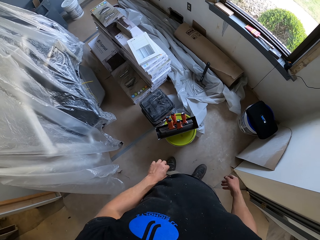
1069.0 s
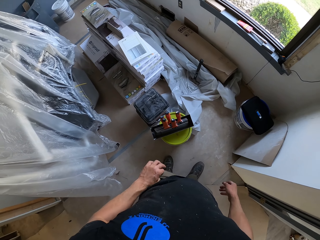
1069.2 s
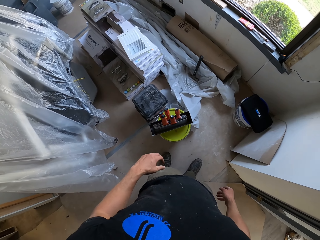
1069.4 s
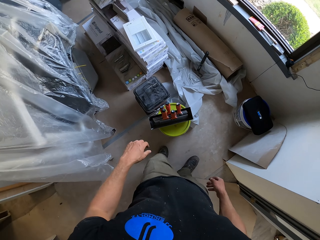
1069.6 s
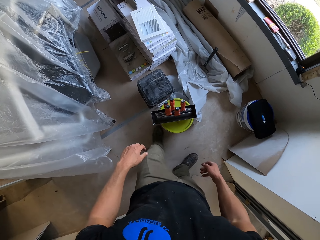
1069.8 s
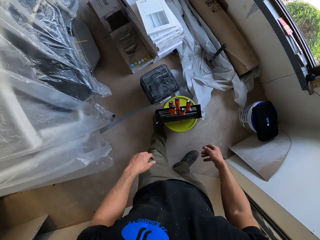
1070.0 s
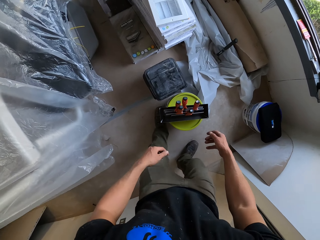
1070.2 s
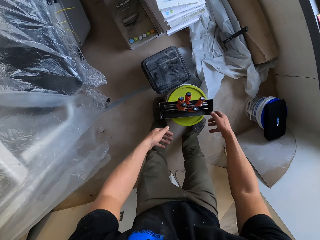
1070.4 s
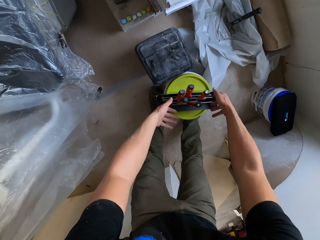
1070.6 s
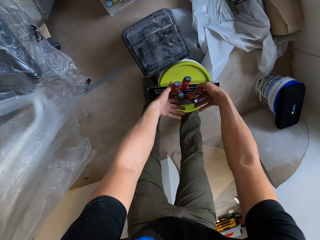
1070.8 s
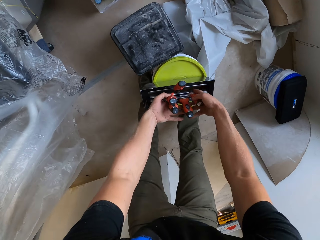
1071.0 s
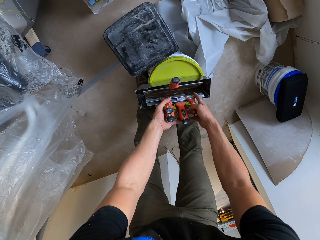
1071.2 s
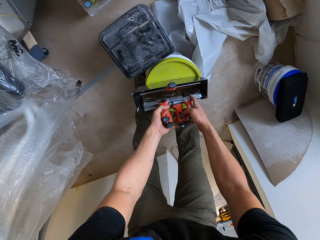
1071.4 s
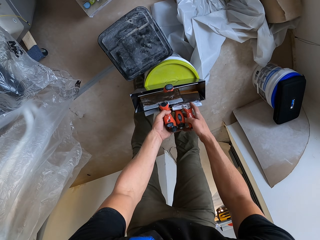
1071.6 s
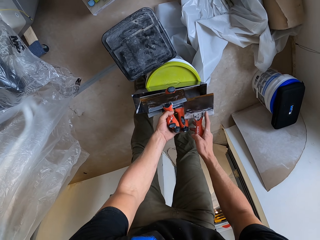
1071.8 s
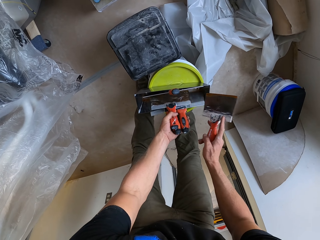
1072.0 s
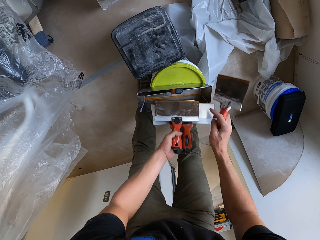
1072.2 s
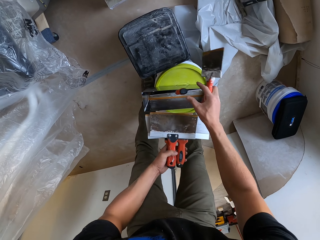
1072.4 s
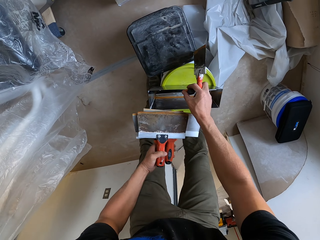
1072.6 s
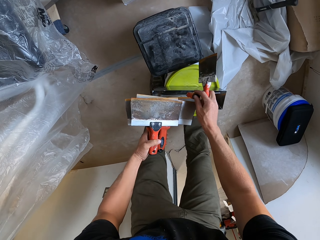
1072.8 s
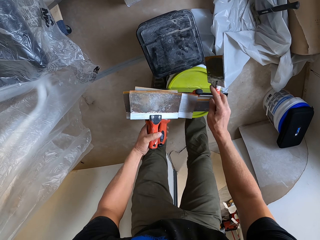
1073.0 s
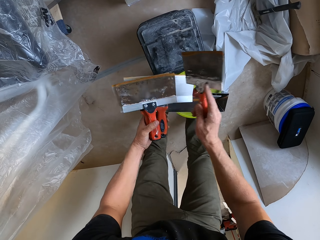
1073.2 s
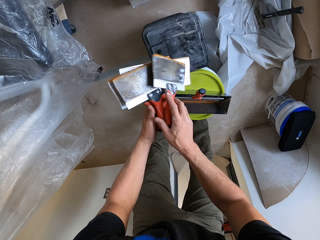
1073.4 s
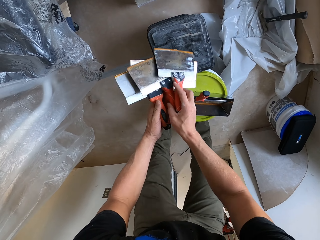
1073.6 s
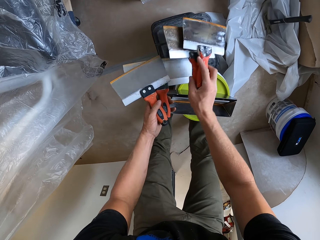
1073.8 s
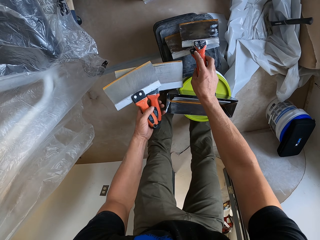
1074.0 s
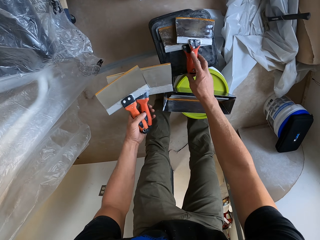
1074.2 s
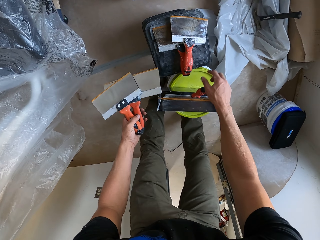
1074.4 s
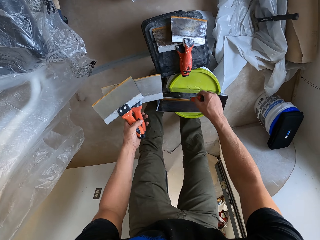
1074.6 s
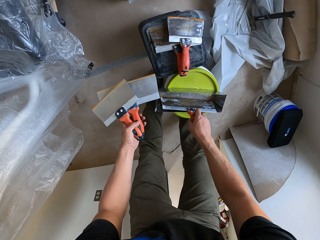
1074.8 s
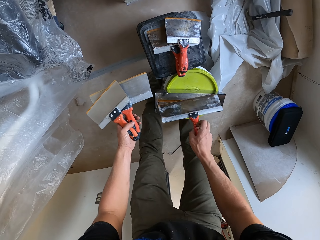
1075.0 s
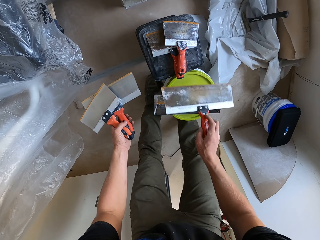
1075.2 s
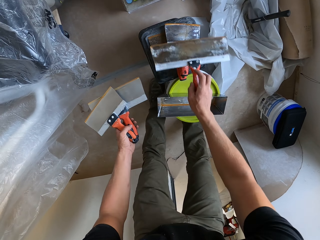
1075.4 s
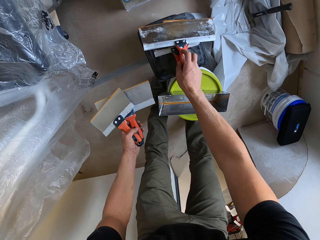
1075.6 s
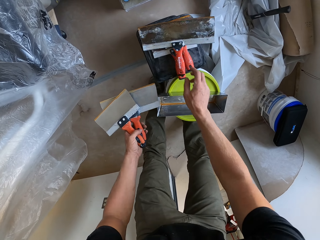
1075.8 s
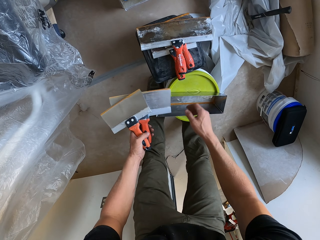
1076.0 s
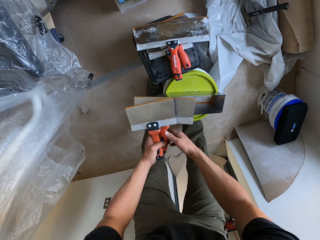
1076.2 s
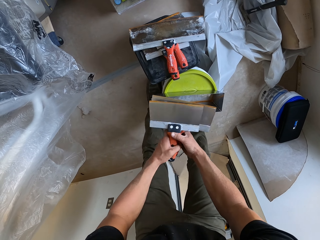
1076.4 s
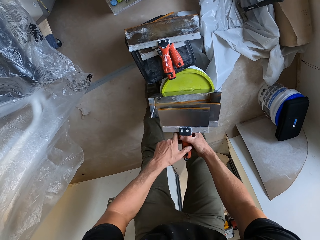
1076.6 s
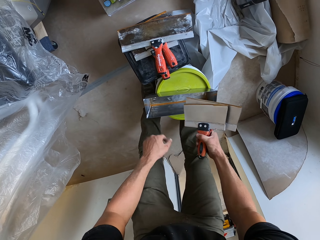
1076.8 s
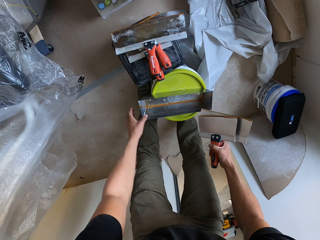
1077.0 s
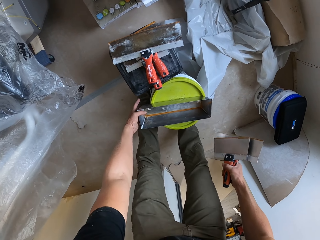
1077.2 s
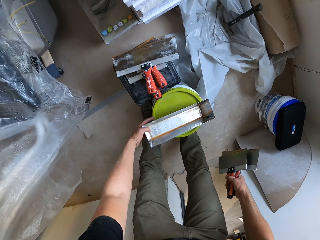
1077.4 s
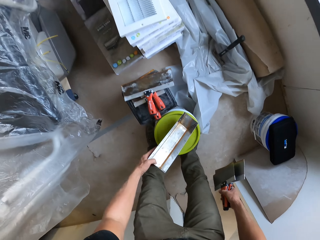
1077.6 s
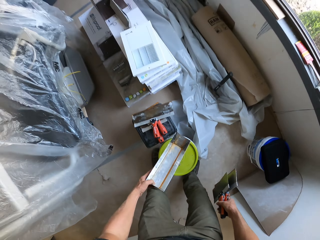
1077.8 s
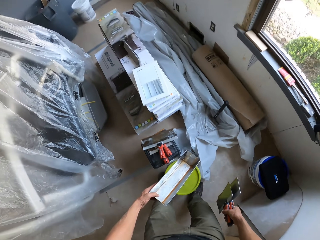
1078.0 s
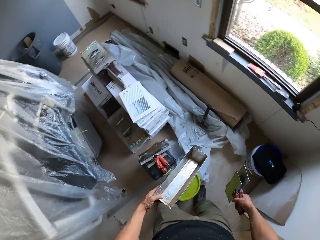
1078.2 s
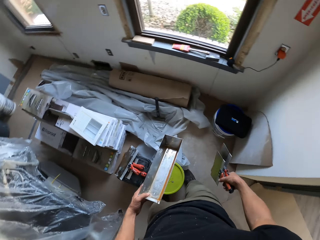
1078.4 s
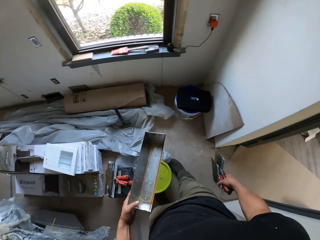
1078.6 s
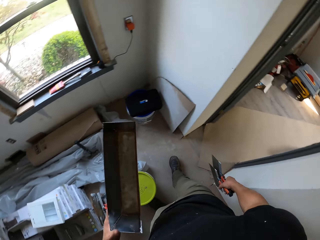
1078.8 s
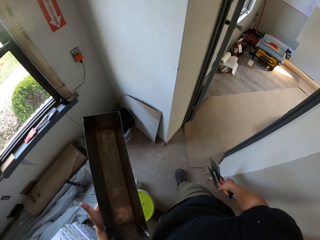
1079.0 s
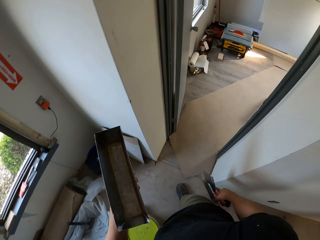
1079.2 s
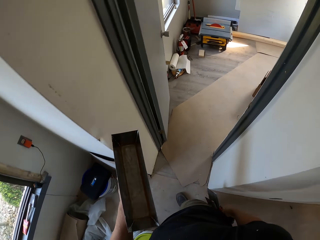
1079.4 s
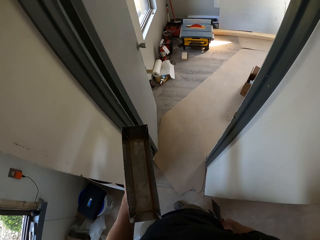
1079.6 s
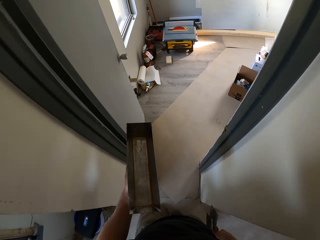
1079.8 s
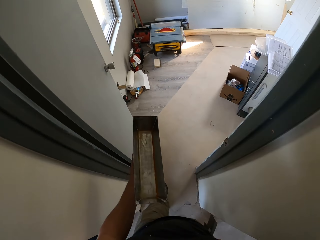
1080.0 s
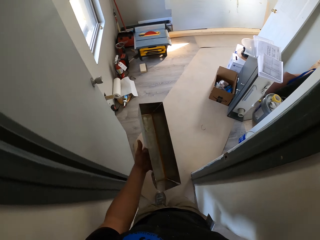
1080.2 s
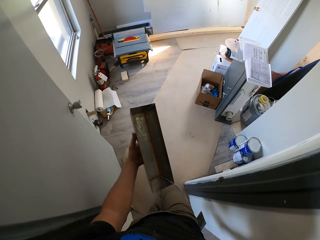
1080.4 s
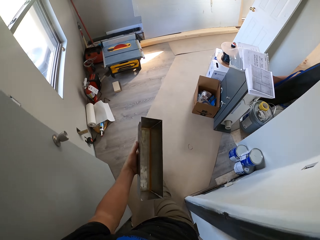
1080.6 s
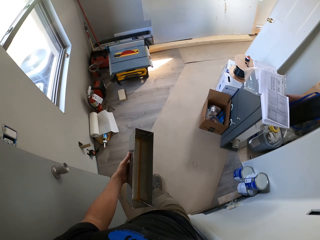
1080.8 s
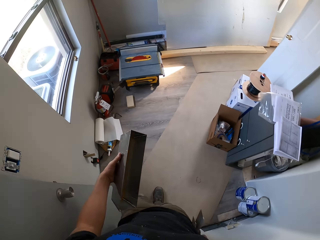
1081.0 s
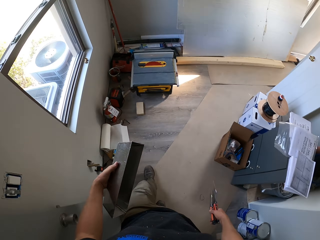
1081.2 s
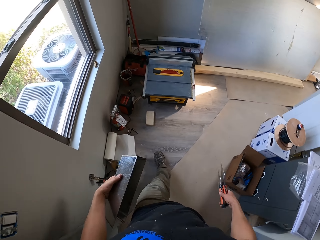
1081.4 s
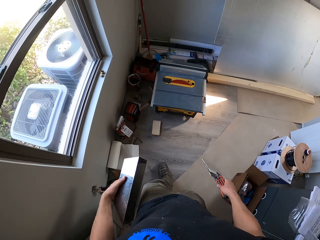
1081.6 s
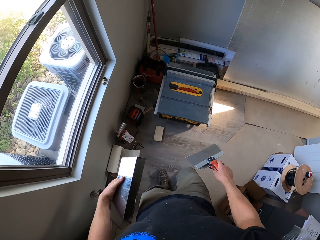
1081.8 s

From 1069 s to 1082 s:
The camera wearer picks up the trowels from the container. They put other trowels on top of the container. They pick up the trowel from the container and put the trowel on top of the container. They pick up the container. They walk to the other room.

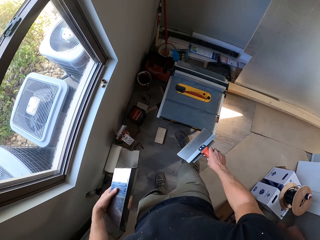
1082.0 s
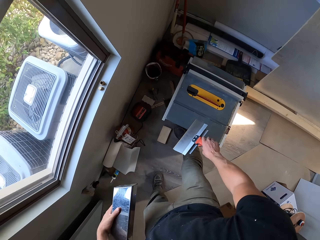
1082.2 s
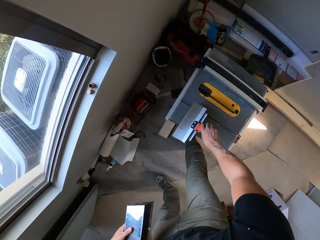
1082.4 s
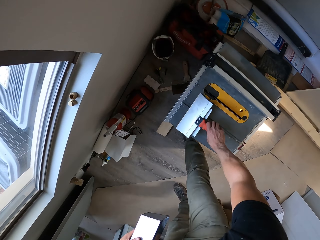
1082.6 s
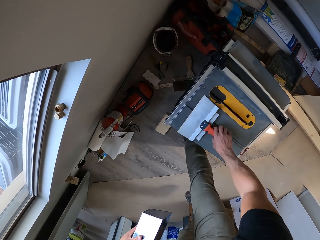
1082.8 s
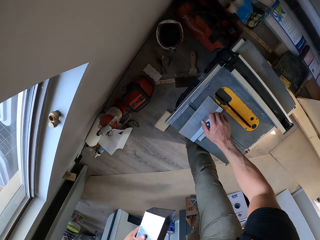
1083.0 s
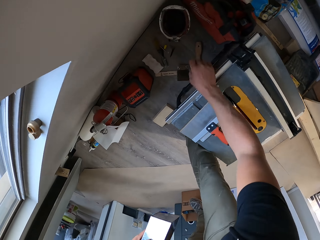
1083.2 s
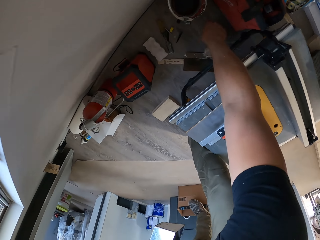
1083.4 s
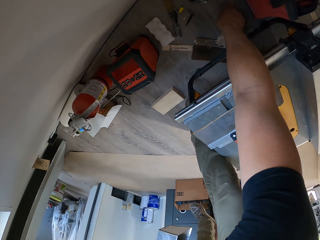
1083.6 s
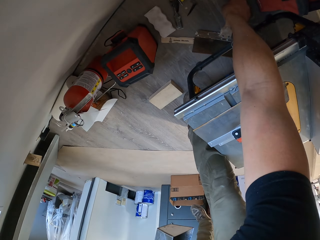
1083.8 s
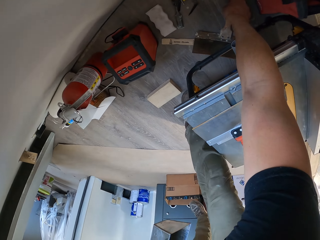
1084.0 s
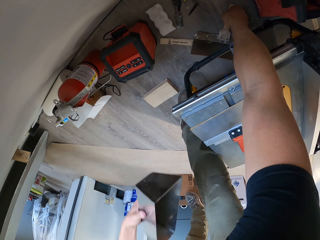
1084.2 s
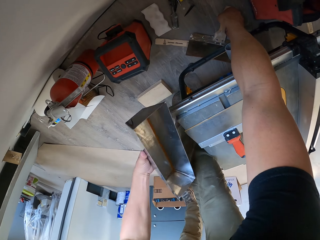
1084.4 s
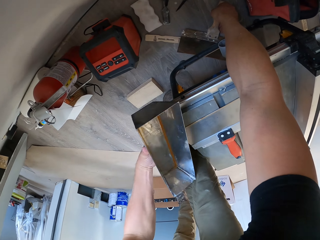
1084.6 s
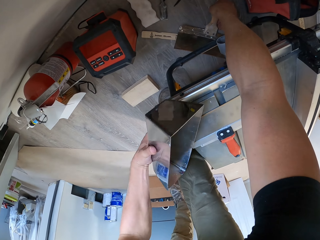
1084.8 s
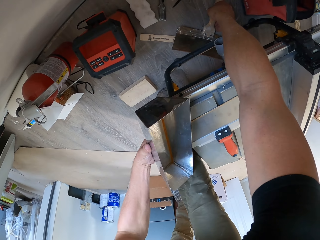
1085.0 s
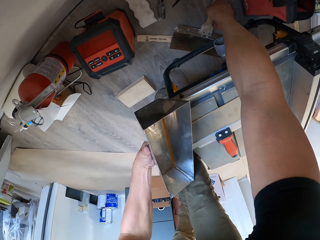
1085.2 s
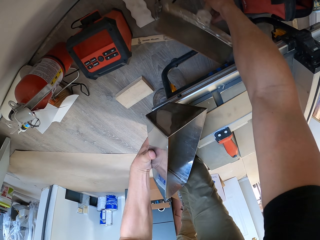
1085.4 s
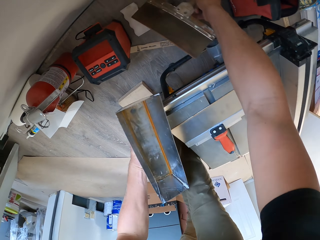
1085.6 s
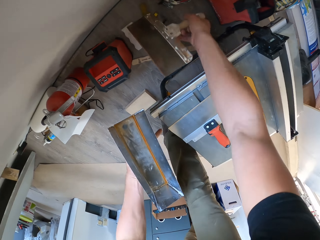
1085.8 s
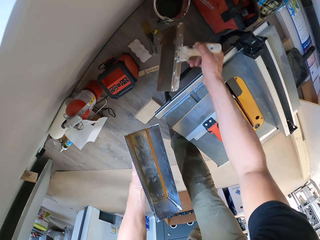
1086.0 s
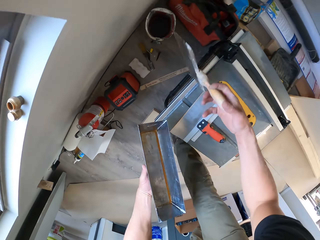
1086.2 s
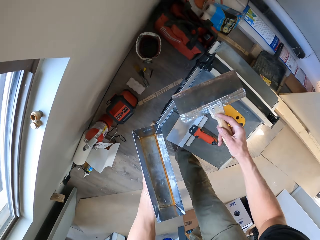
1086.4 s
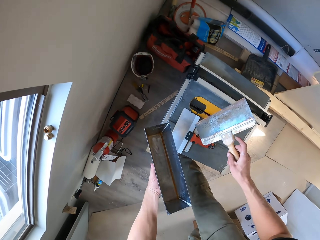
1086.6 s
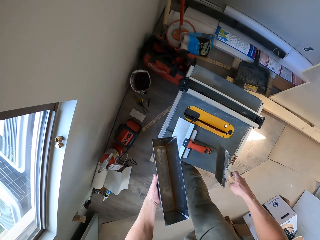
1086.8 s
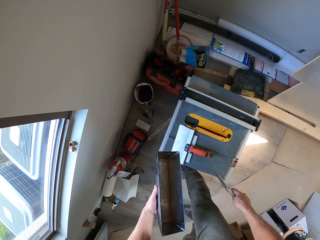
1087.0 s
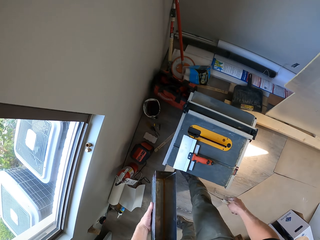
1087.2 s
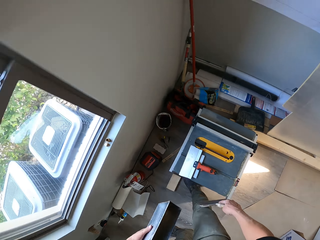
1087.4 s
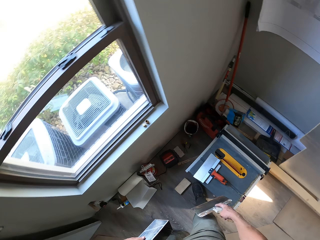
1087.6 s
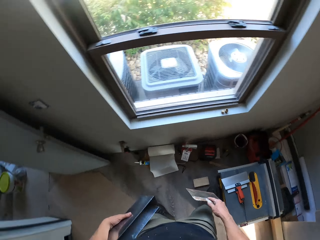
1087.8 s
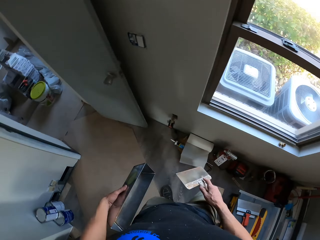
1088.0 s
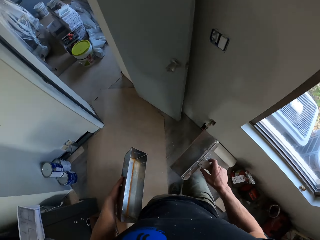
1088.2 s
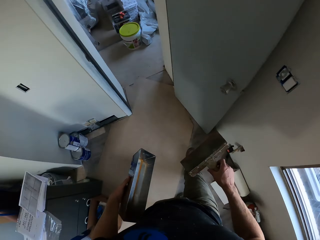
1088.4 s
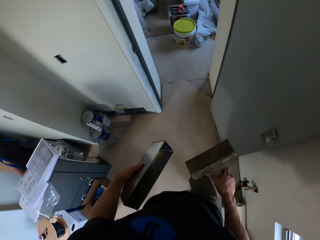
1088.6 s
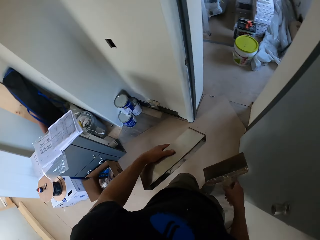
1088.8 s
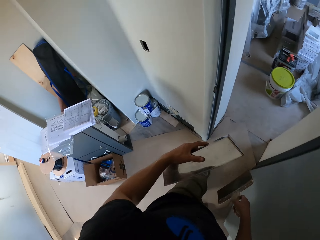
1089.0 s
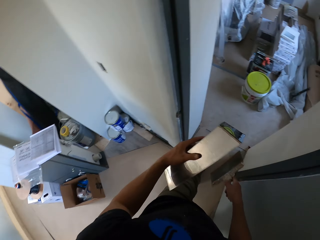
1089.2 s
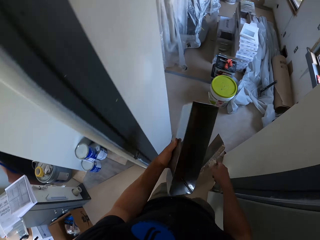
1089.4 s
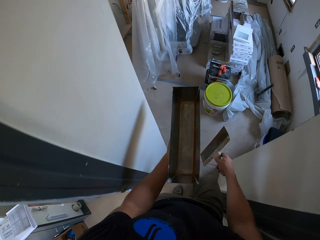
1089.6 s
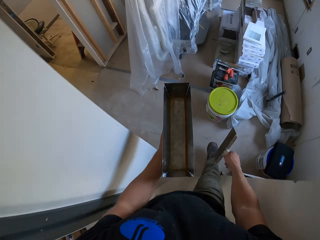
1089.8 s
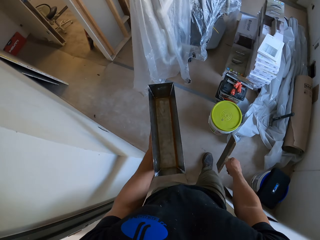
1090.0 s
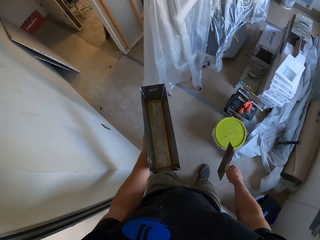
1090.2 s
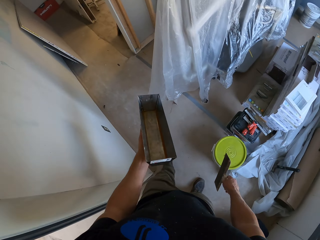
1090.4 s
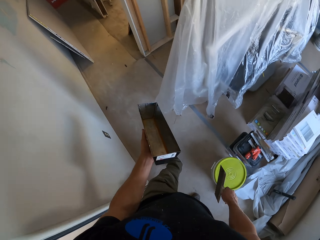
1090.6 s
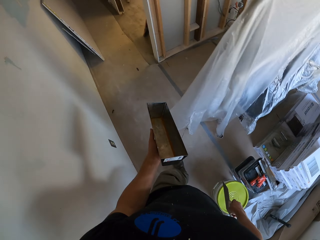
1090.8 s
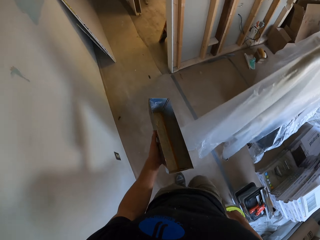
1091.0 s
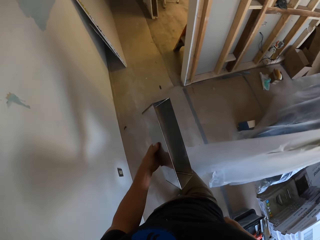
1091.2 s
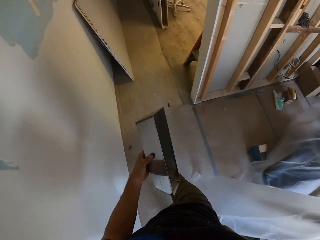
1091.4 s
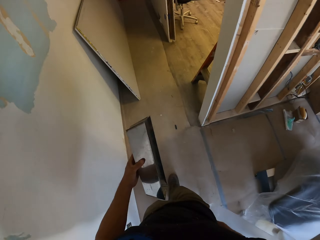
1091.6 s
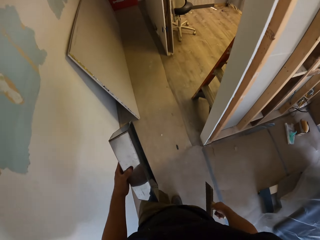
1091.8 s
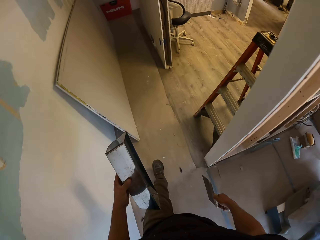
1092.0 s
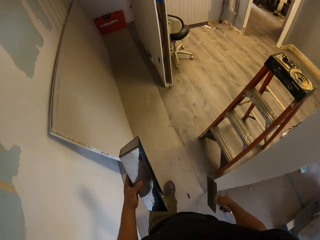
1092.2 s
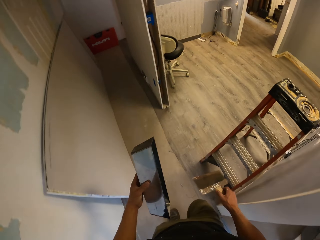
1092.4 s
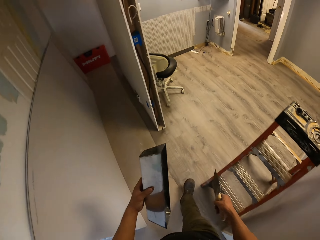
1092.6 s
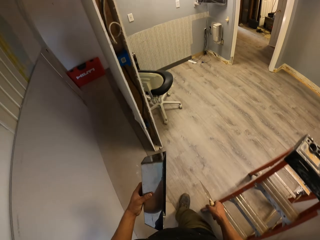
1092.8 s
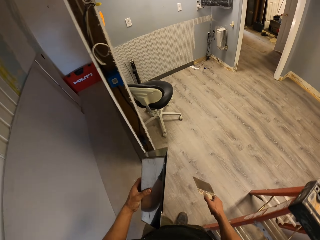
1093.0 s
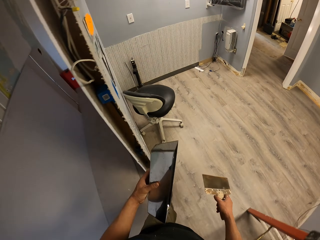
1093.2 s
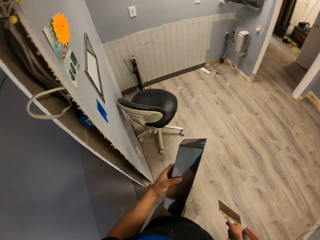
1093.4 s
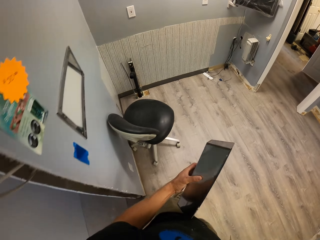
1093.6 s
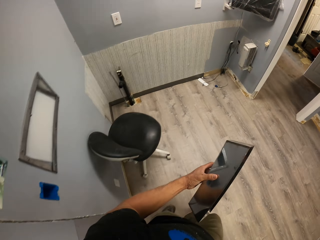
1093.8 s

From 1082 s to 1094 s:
The camera wearer puts the trowels on the table saw. They pick up the trowel from the floor. They look around the house. They walk to the other room.
